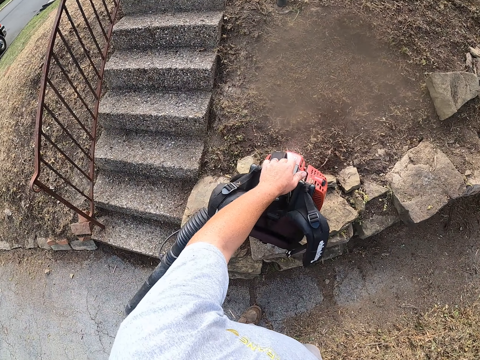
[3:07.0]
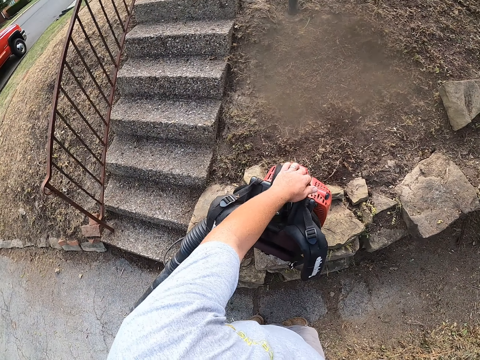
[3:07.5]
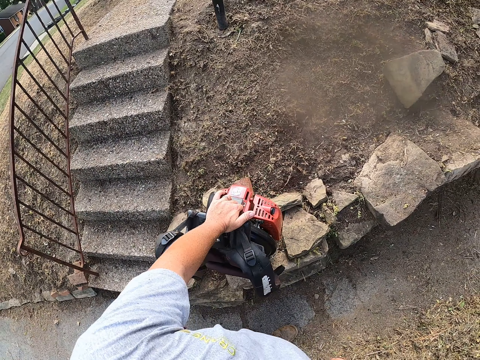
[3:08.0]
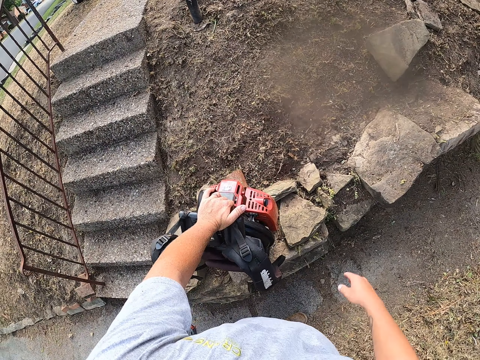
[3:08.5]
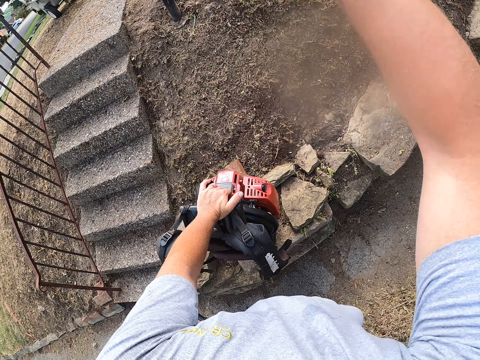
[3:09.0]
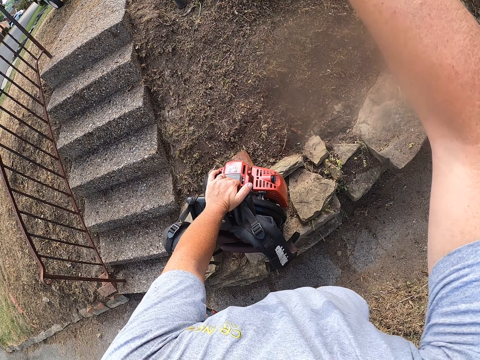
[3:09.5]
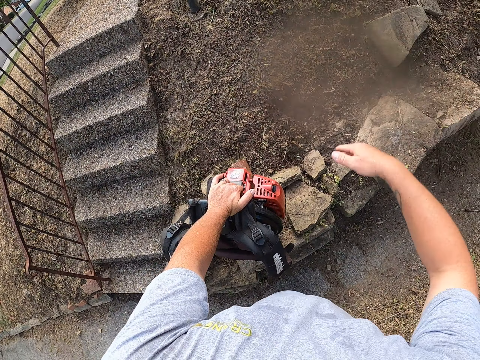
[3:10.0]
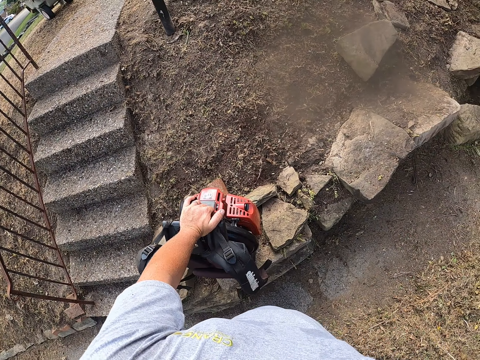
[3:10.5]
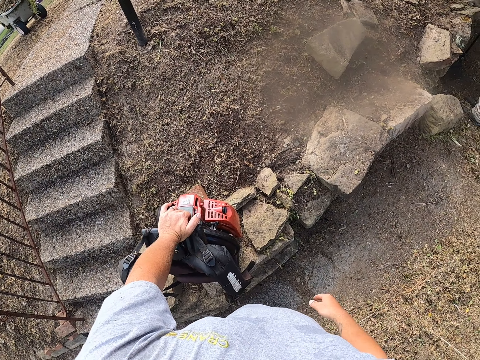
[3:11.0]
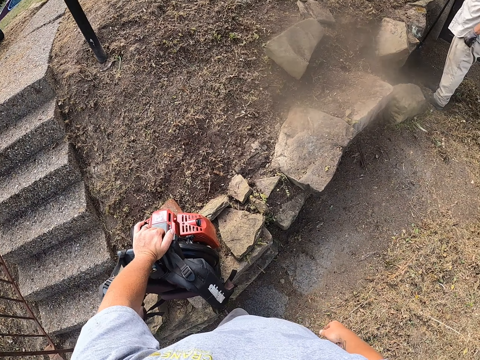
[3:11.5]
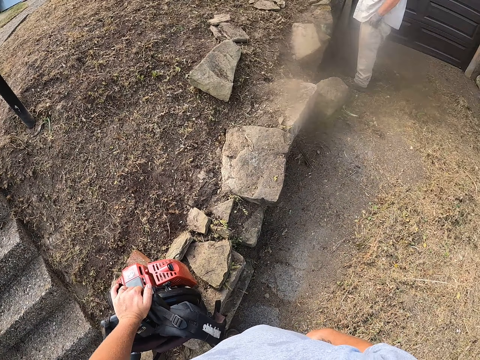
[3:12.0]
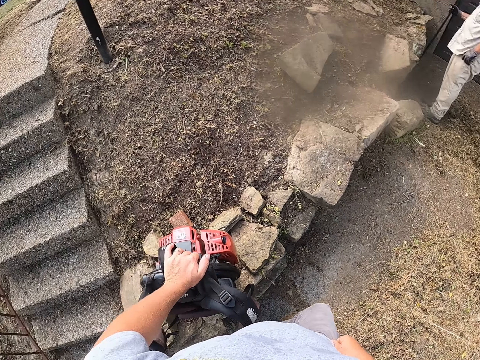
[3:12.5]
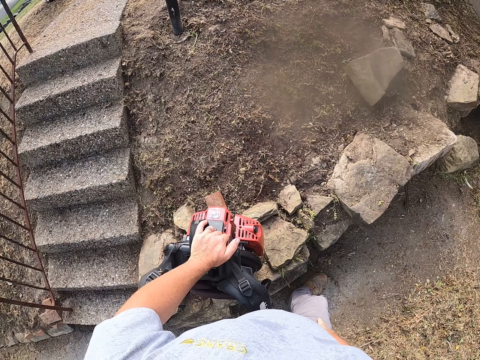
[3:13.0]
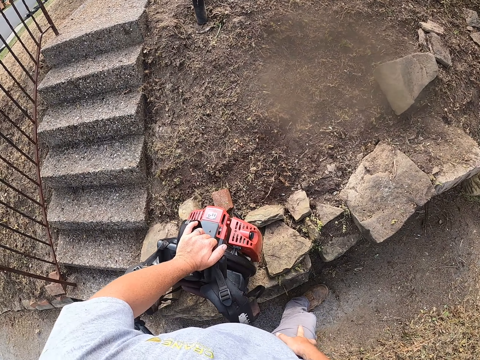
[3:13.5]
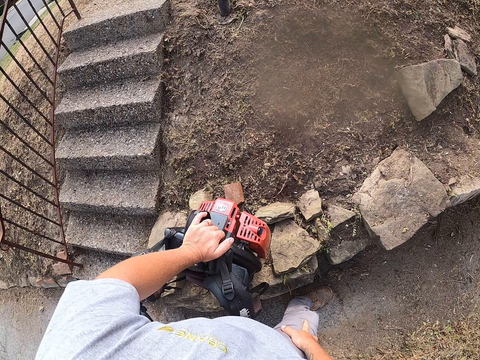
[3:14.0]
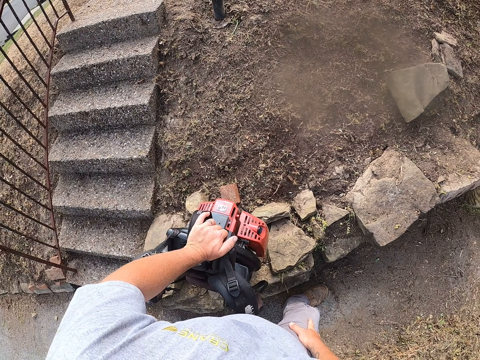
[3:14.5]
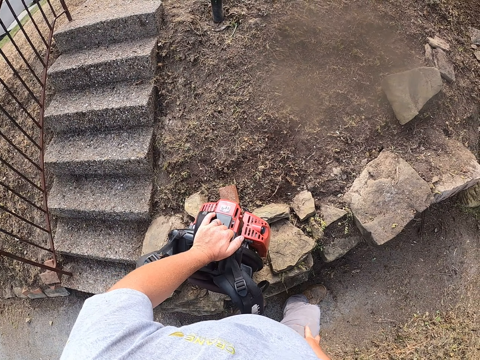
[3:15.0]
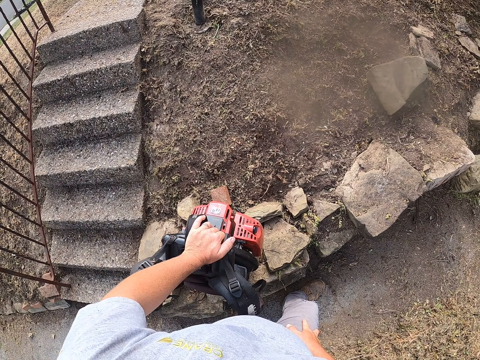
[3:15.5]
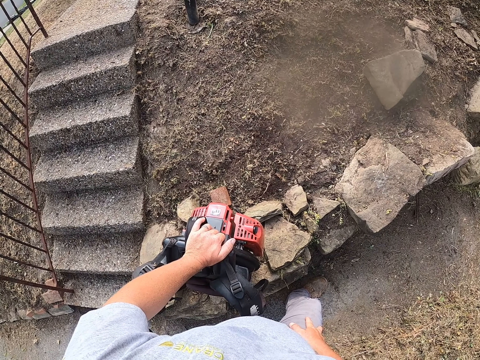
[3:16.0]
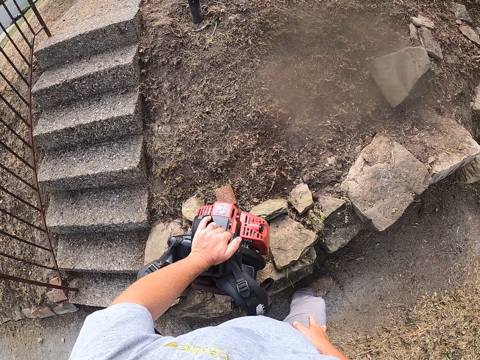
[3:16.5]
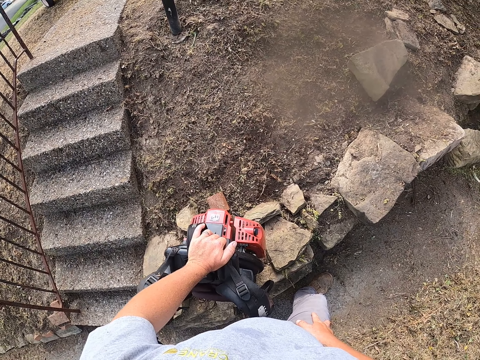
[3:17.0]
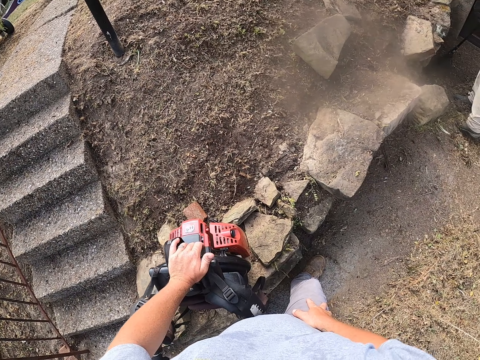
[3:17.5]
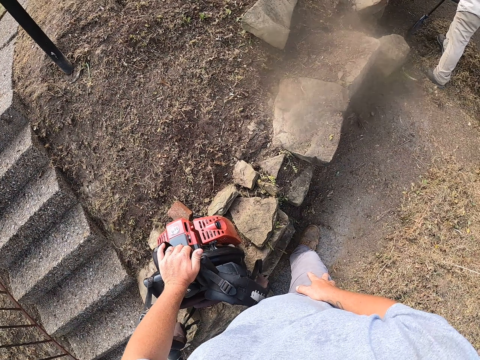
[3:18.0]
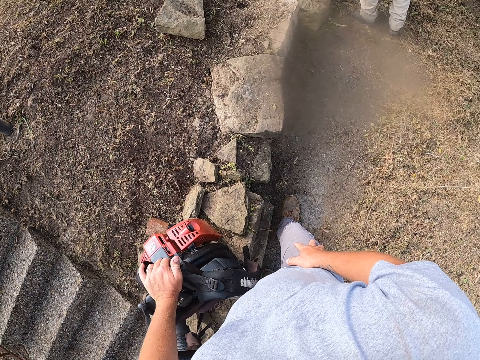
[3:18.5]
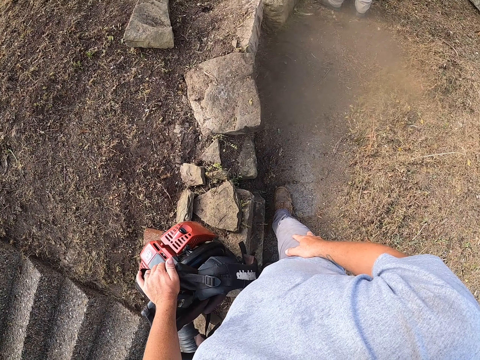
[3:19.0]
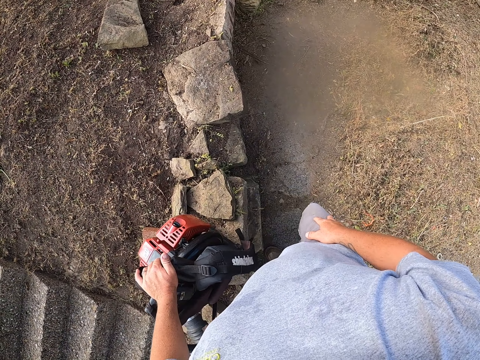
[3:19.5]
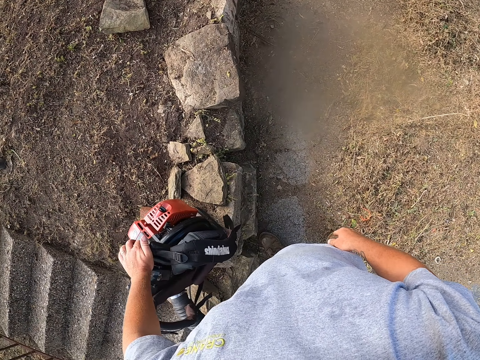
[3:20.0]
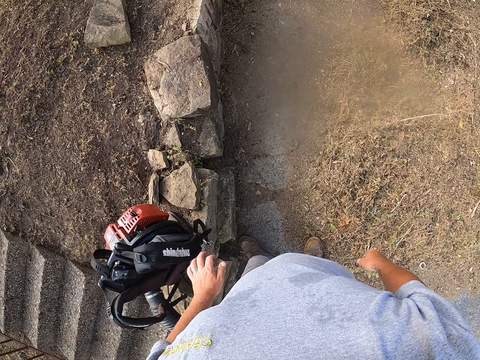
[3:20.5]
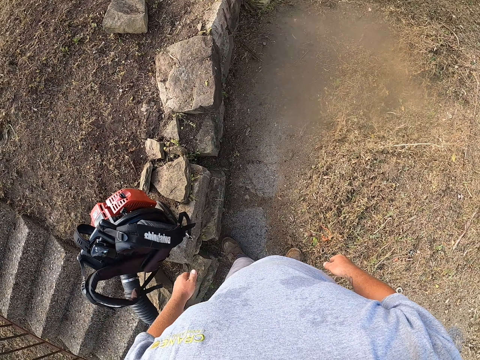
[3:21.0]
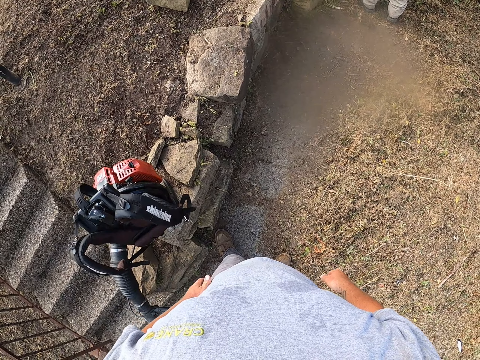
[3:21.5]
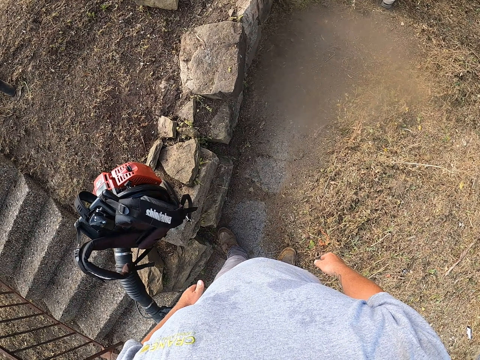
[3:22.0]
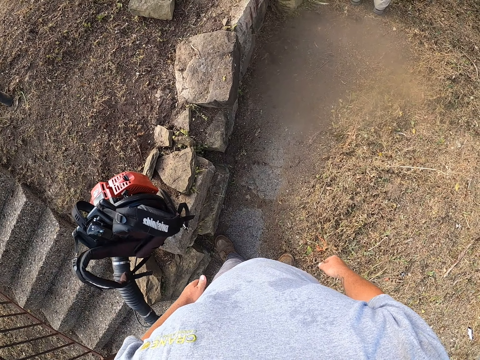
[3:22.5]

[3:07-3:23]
The camera wearer puts the left hand on a leaf blower. He holds the backpack blower with his left hand. He lifts his right hand and drops the right hand. He looks towards a man. The man moves backwards on the ground with a rake in hand. The man sweeps the dirt with the rake. The camera wearer removes the left hand from the leaf blower.

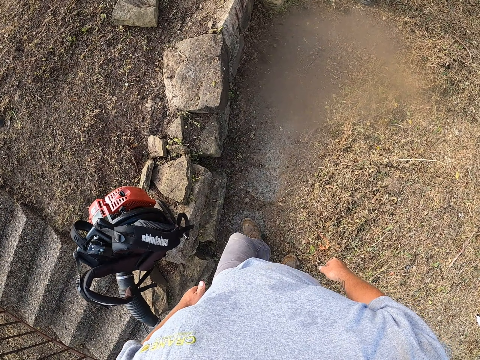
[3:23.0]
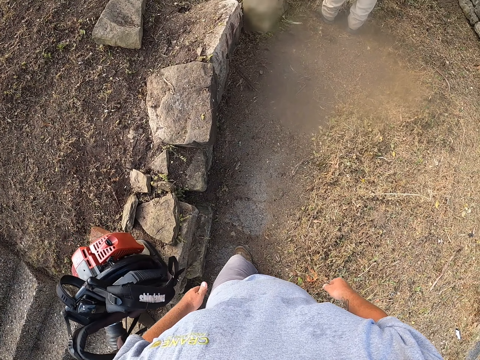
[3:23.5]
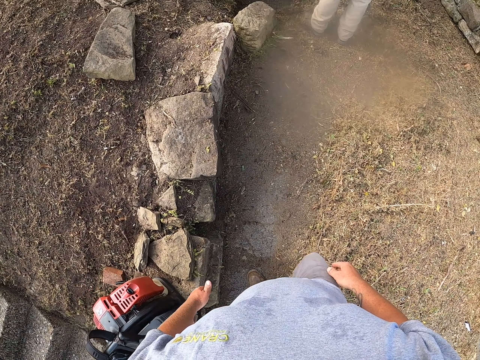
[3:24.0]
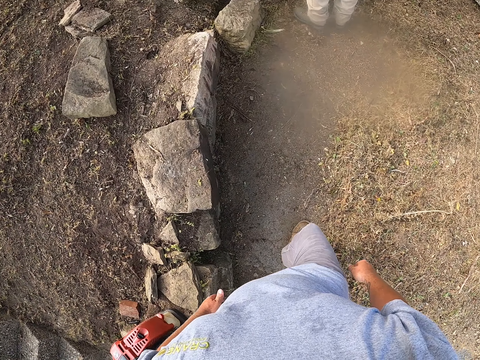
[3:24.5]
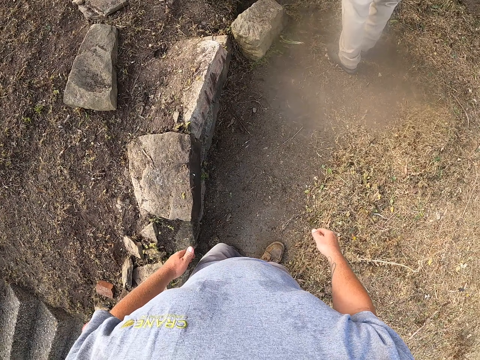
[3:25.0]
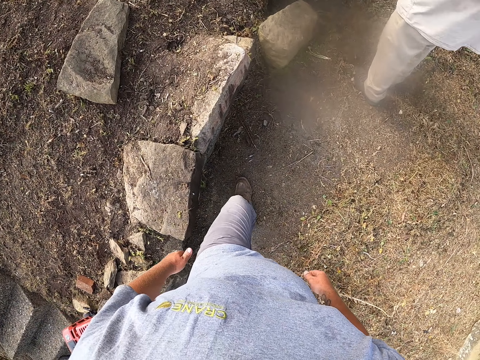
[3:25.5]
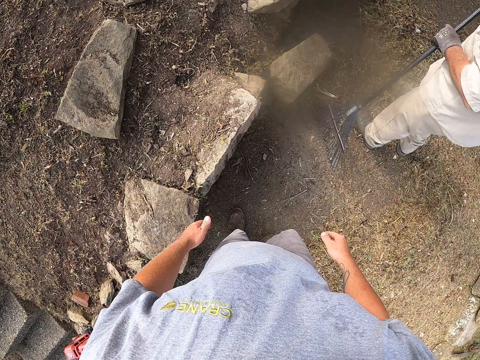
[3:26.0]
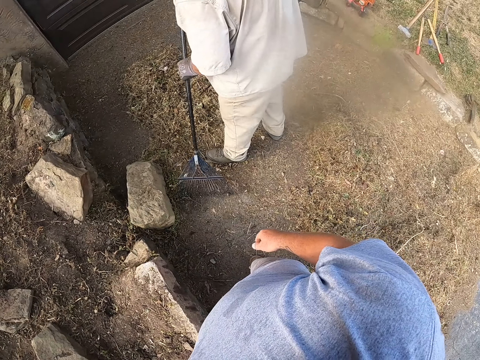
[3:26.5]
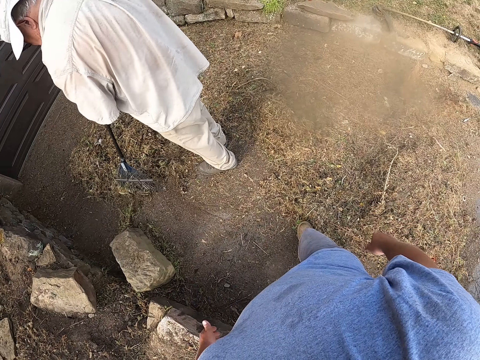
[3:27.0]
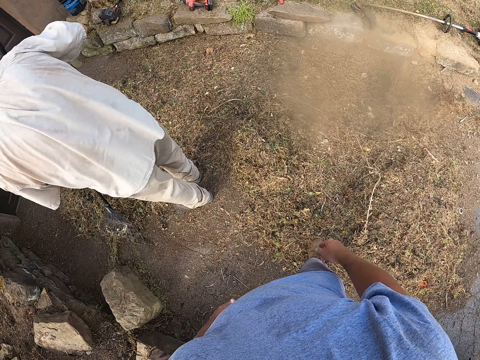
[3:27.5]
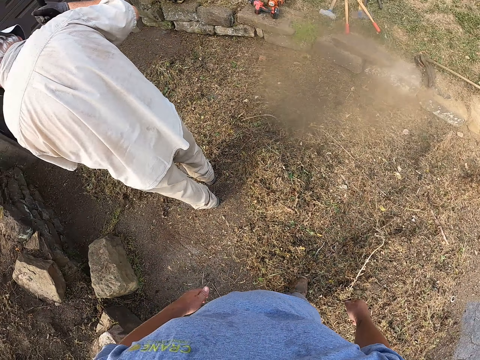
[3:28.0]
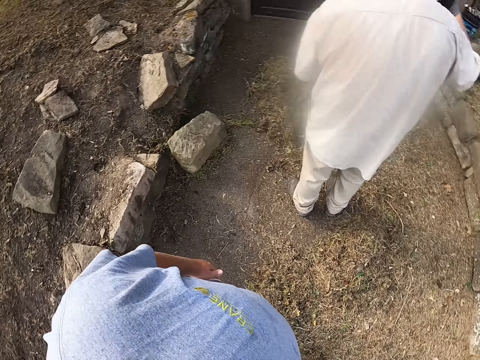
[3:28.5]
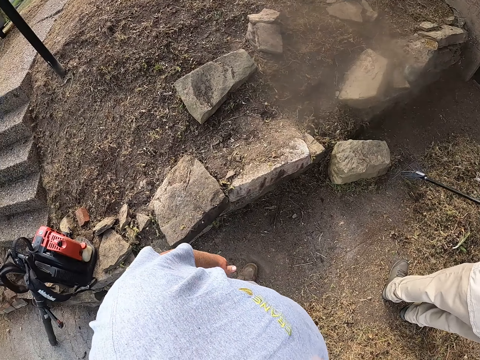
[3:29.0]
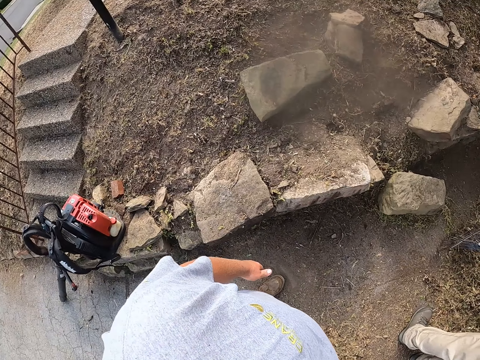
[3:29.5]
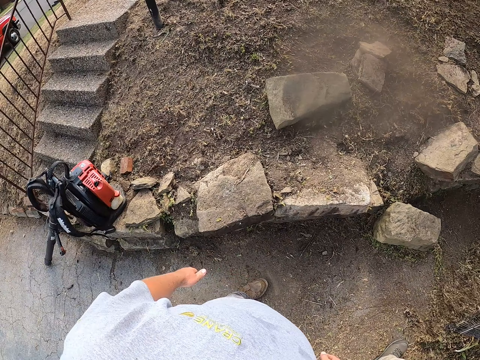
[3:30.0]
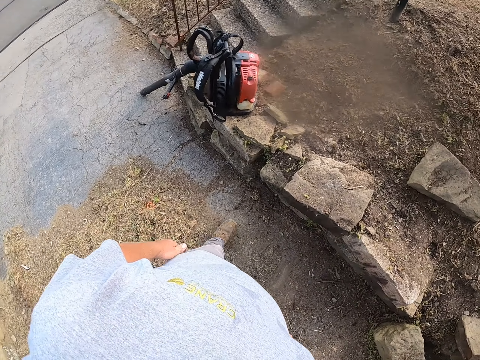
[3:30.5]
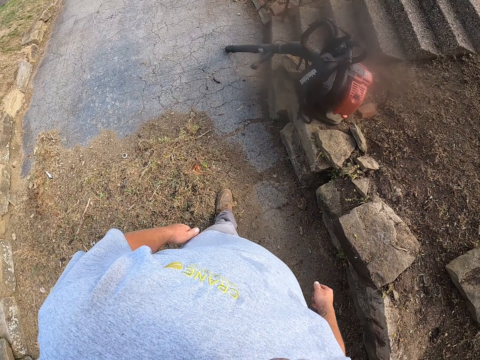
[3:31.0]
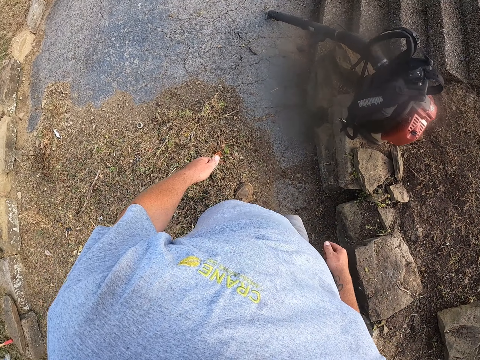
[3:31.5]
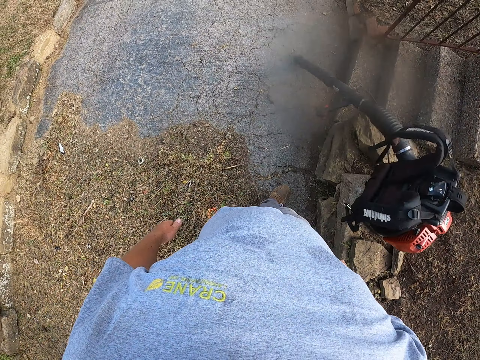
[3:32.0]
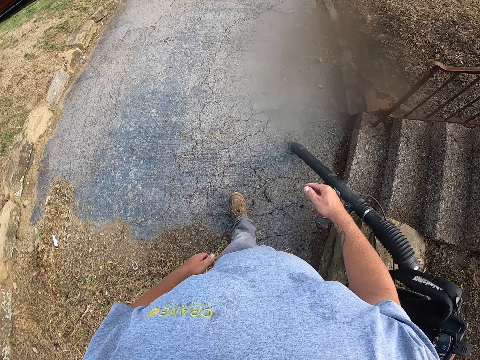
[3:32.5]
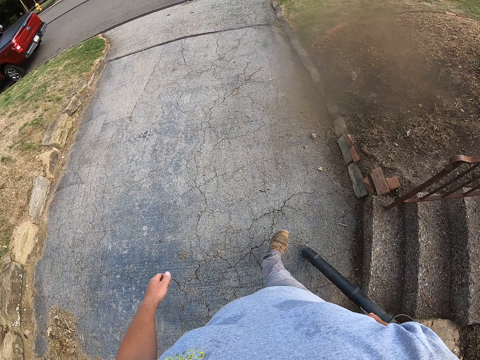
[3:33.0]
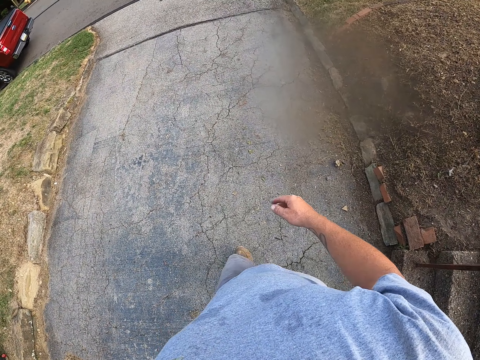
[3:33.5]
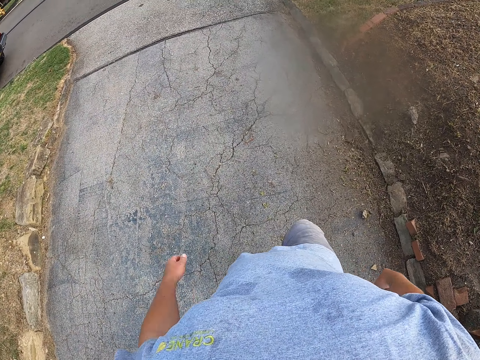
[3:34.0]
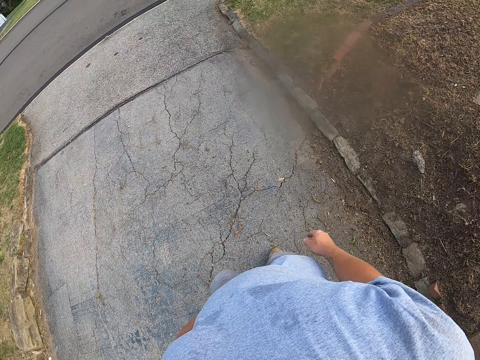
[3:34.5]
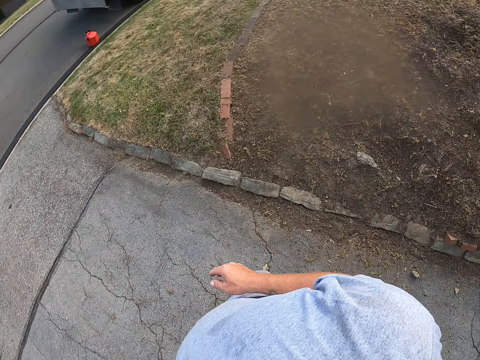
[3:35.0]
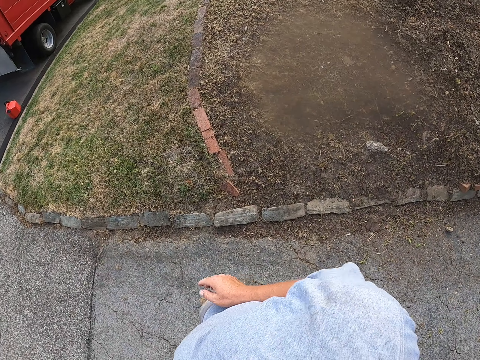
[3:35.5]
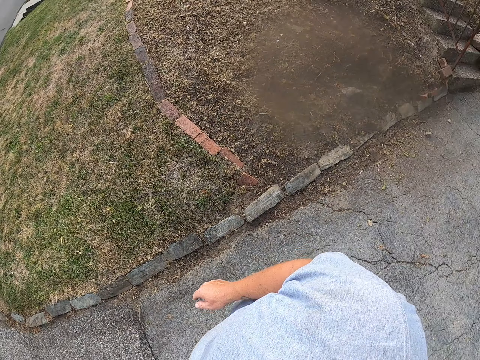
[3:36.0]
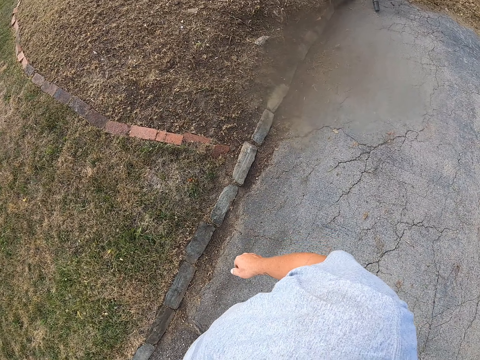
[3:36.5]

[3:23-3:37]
The camera wearer walks towards a man. The man gathers grass on the ground using a rake. The man sweeps the dirt with the rake. The camera wearer looks around the compound. The man sweeps the dirt with the rake again. The camera wearer walks around in the compound.
